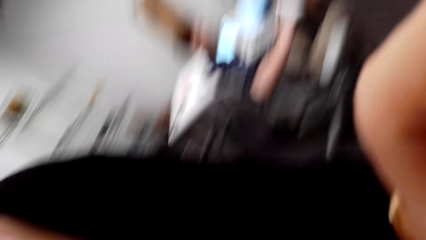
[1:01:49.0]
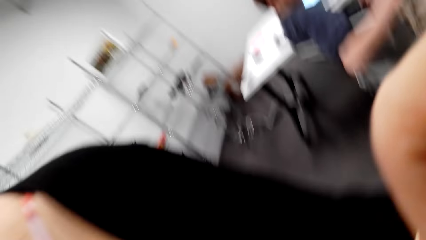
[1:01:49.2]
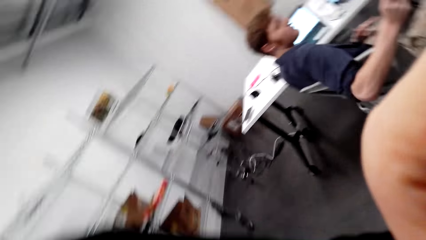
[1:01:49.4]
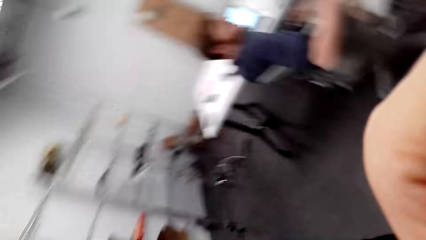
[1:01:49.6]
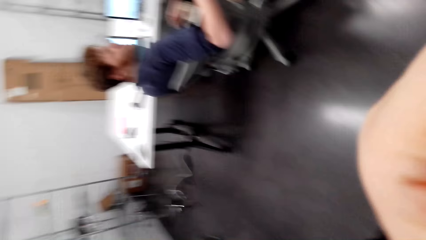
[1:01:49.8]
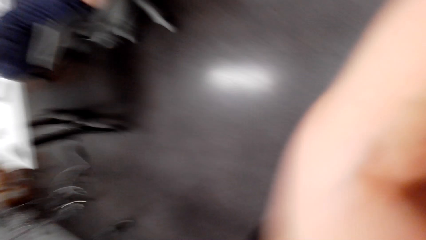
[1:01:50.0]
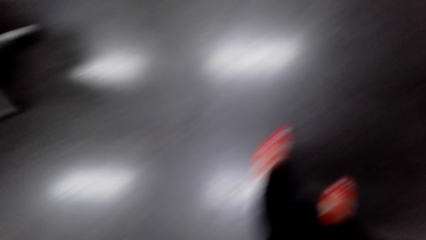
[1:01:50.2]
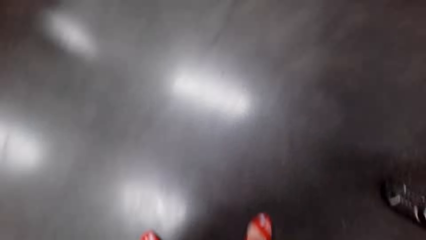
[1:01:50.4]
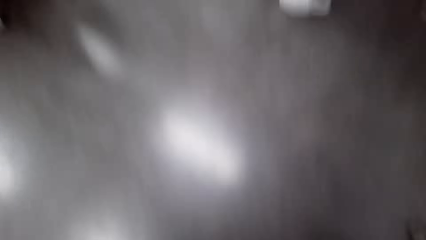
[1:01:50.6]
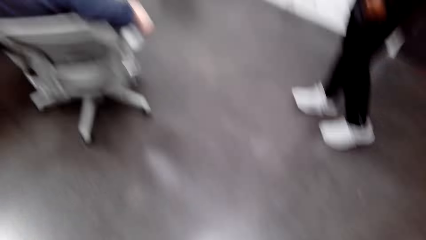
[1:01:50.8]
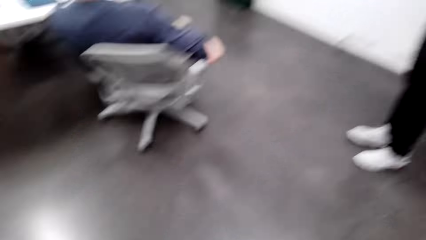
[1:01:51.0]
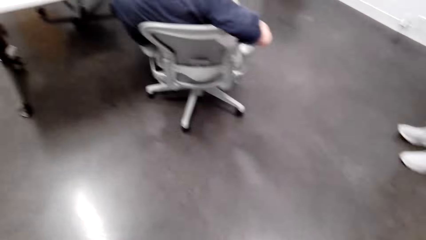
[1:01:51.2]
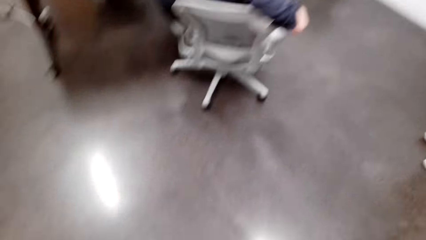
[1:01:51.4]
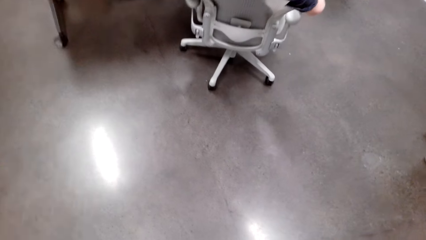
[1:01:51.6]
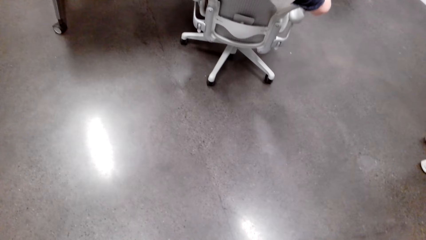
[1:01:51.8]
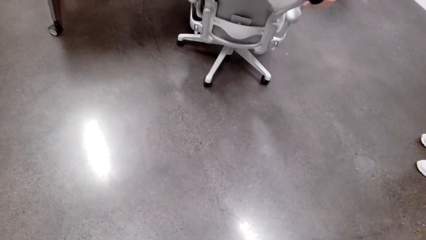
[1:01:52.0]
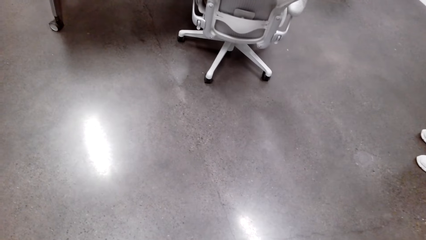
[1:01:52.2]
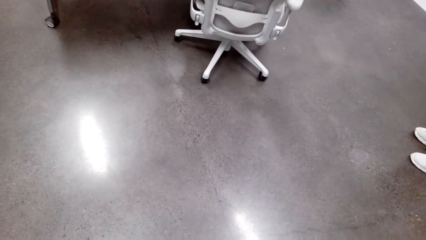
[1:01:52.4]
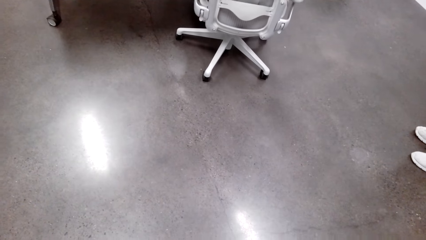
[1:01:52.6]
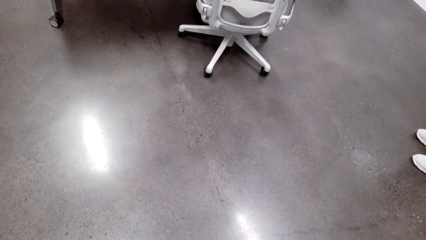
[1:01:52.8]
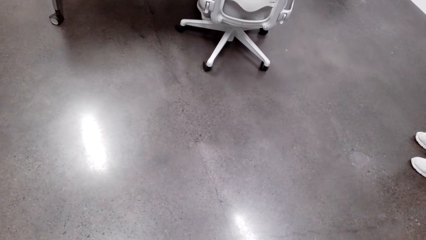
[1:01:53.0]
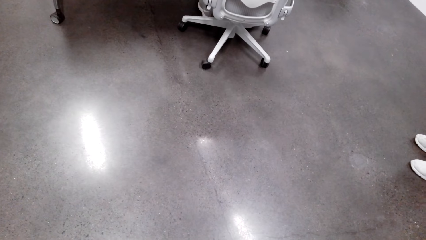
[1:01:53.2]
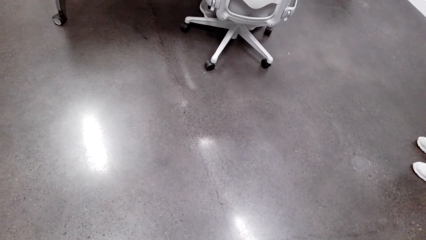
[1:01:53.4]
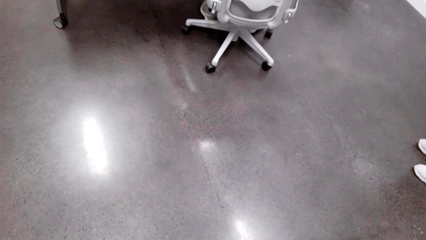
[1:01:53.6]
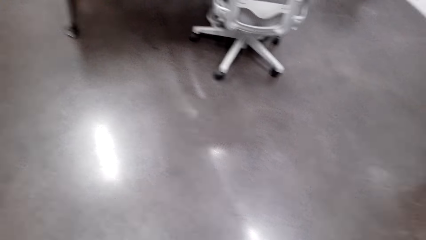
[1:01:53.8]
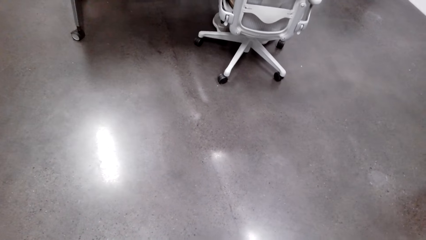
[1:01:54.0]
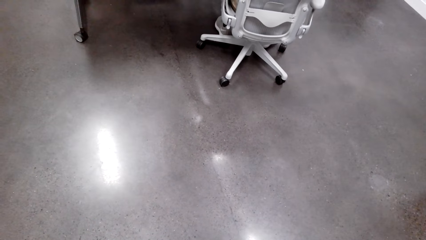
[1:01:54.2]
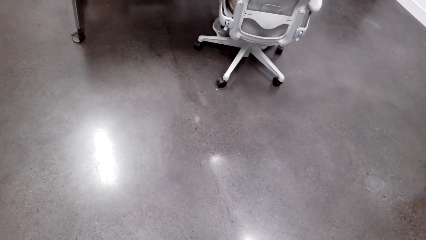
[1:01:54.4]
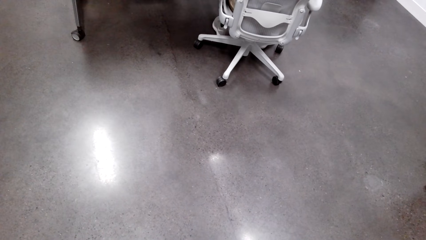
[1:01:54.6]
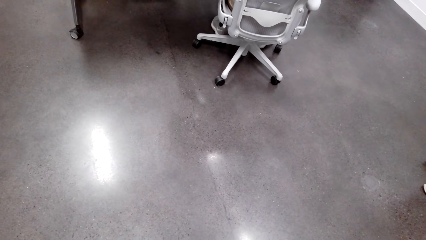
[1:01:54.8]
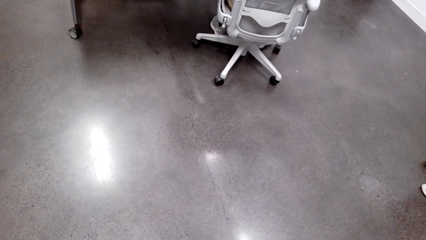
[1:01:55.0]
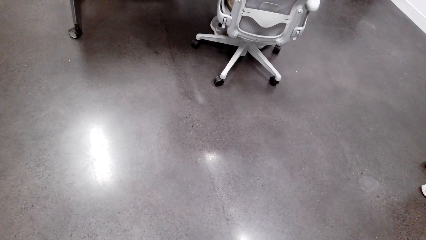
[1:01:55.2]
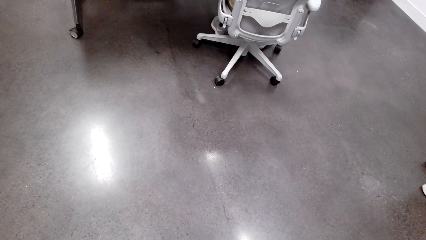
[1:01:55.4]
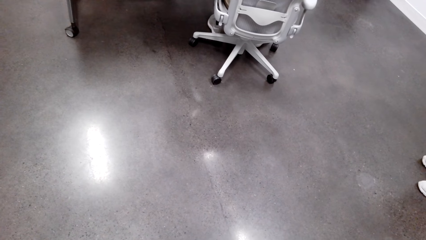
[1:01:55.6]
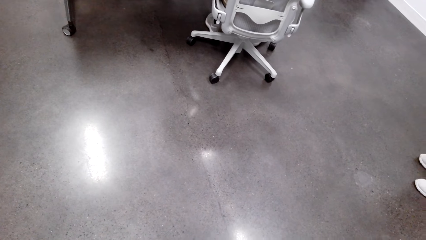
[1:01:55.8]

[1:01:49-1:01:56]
The camera wearer looks at the floor.
